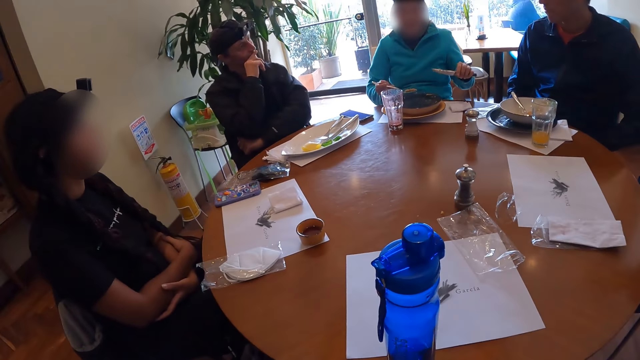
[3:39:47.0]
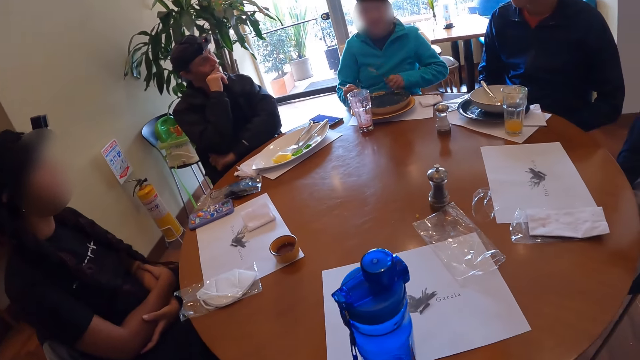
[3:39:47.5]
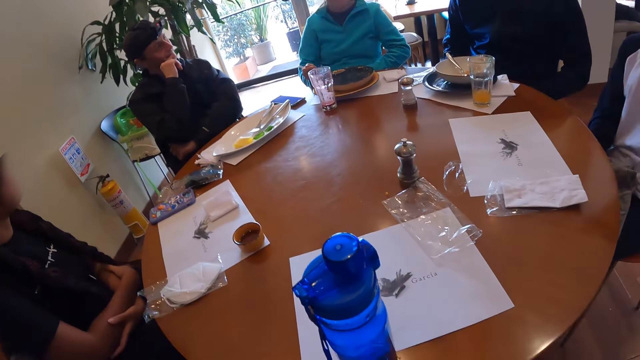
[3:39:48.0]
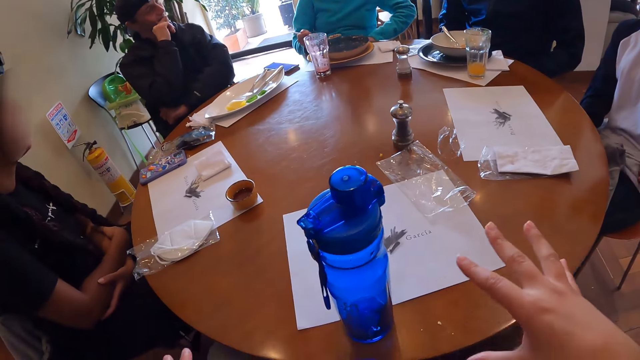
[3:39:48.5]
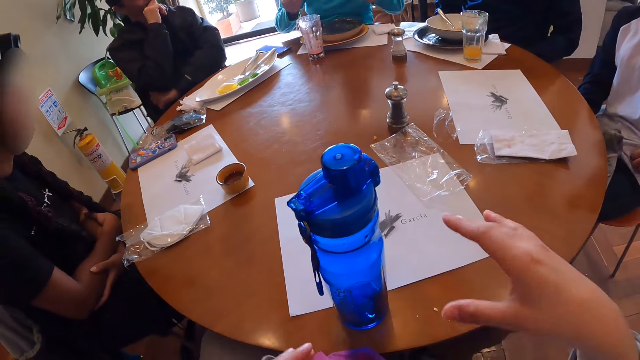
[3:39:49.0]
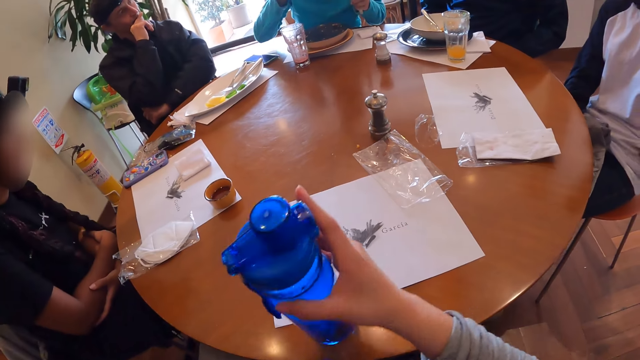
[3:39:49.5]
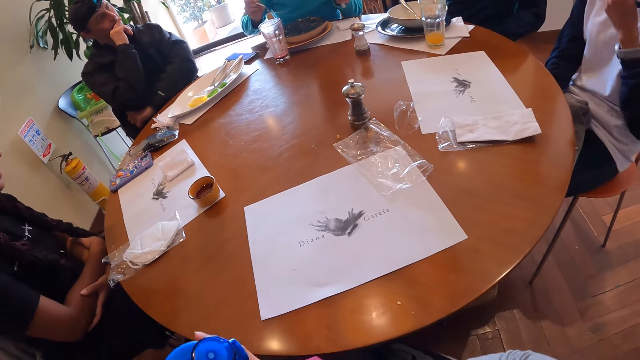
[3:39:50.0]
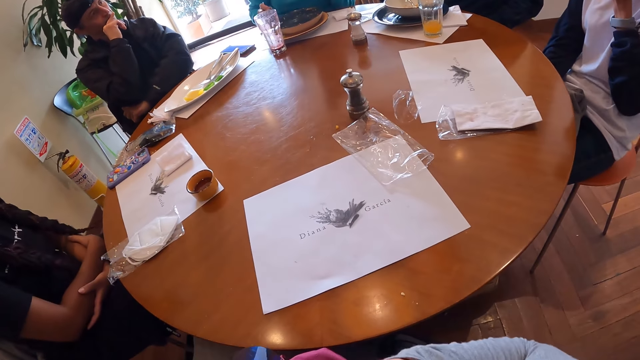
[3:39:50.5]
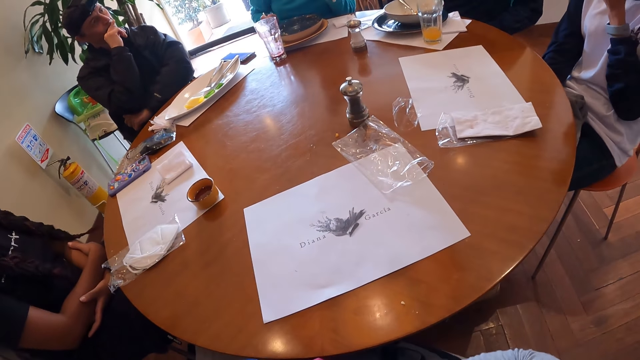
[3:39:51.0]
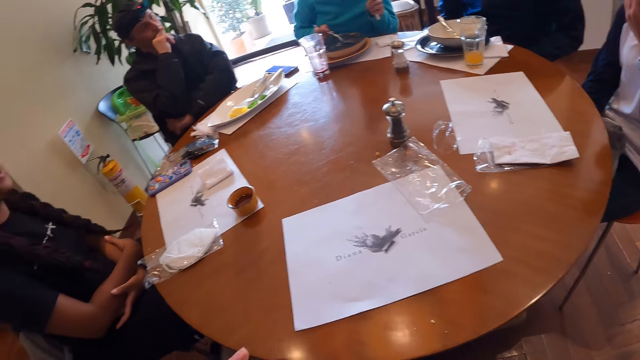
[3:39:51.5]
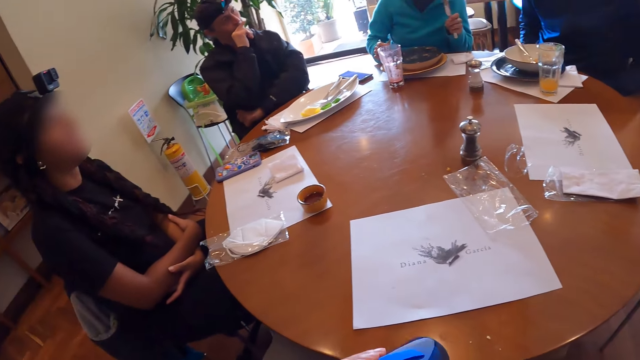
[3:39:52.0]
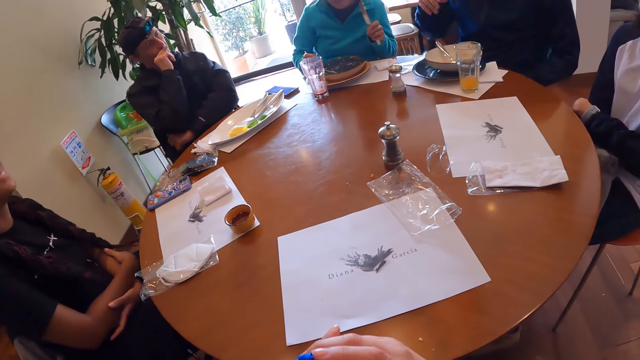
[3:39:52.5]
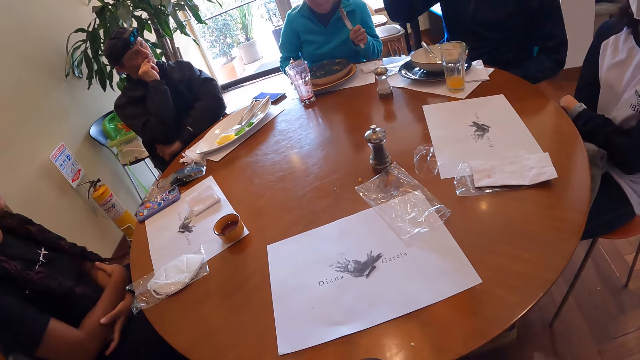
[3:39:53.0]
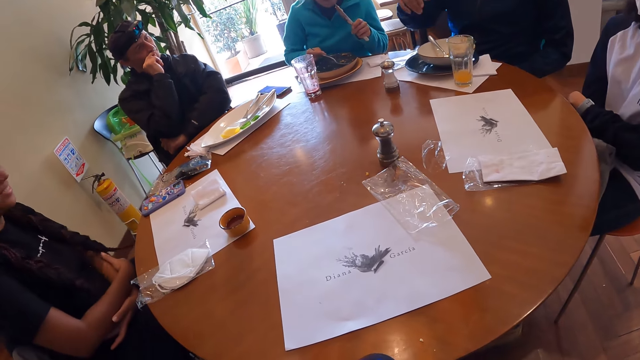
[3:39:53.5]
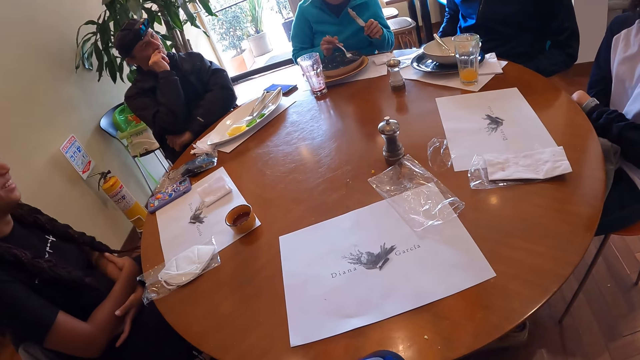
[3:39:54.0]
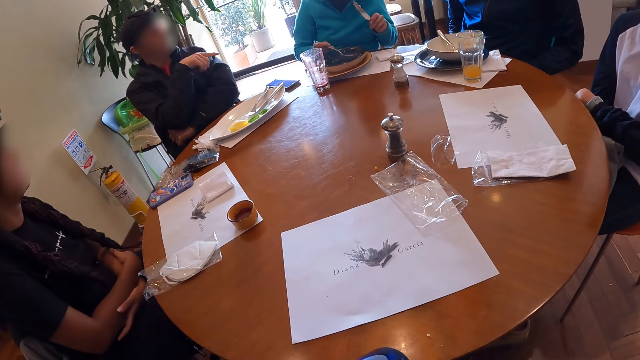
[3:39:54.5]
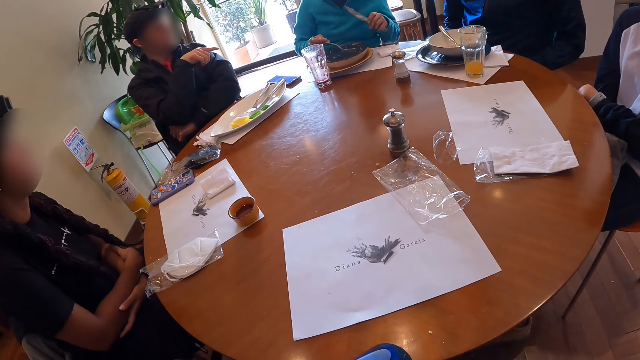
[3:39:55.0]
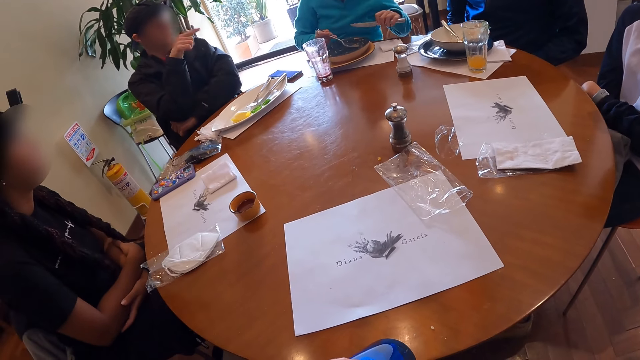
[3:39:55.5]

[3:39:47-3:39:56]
A woman gestures at the camera wearer. Another woman adjusts her shirt with her left hand. A third woman eats the rice with the fork in her right hand. The camera wearer picks the water bottle from the table with her right hand. The third woman picks some rice from the plate with the fork in her right hand.

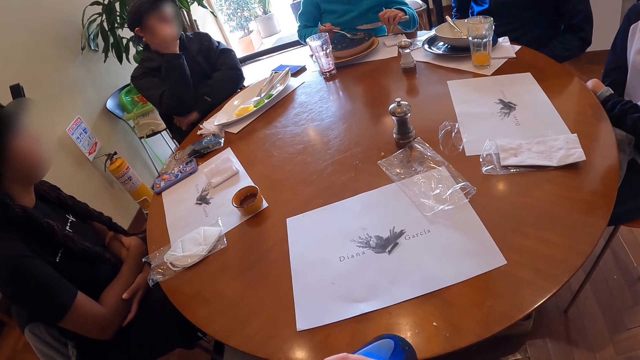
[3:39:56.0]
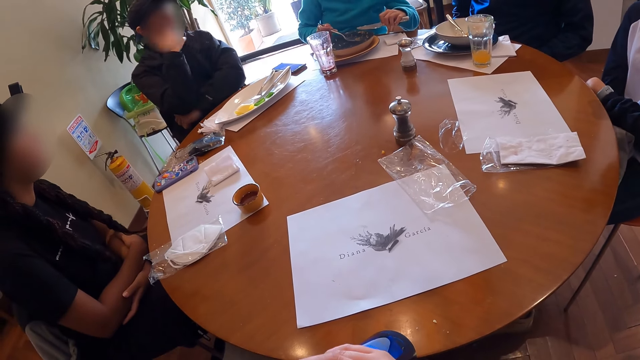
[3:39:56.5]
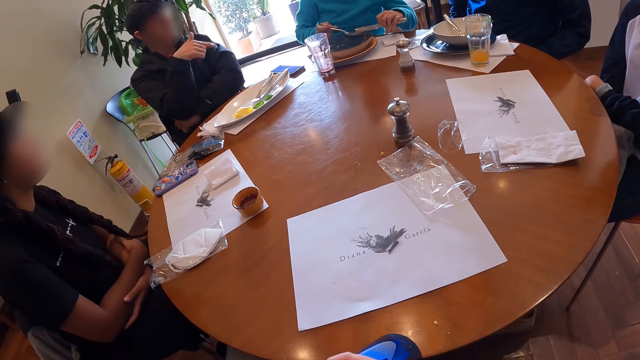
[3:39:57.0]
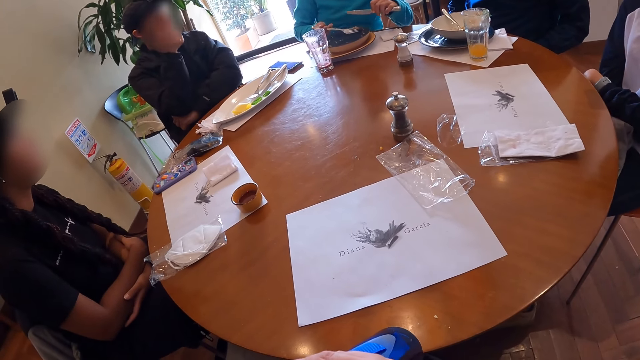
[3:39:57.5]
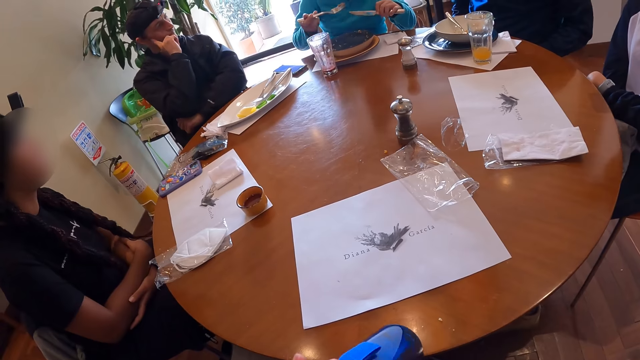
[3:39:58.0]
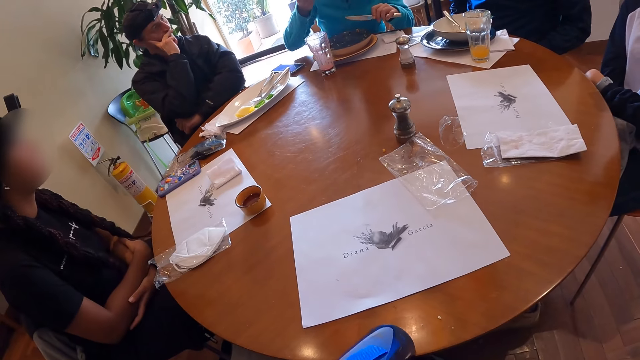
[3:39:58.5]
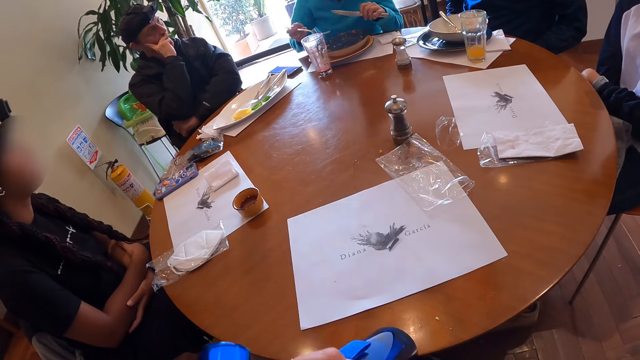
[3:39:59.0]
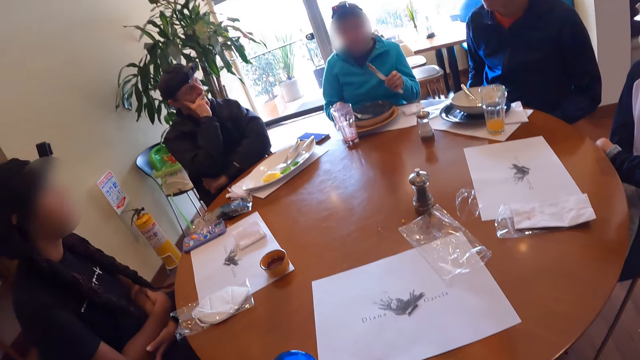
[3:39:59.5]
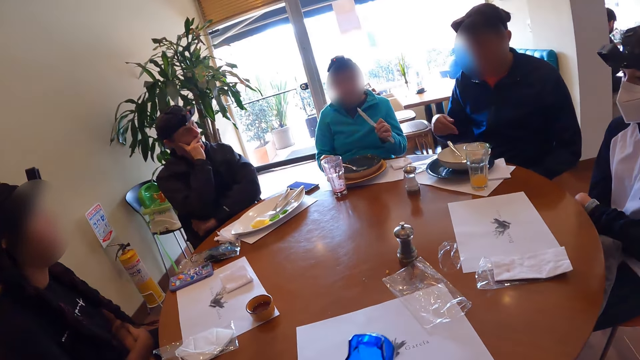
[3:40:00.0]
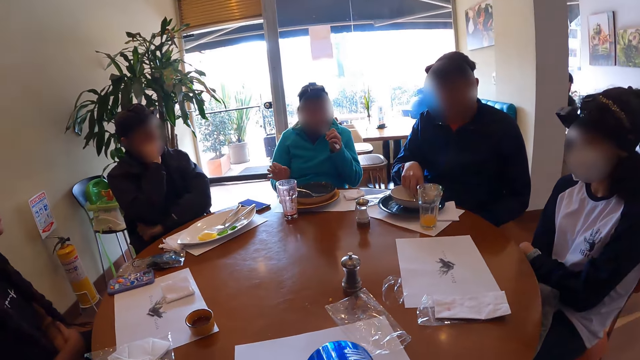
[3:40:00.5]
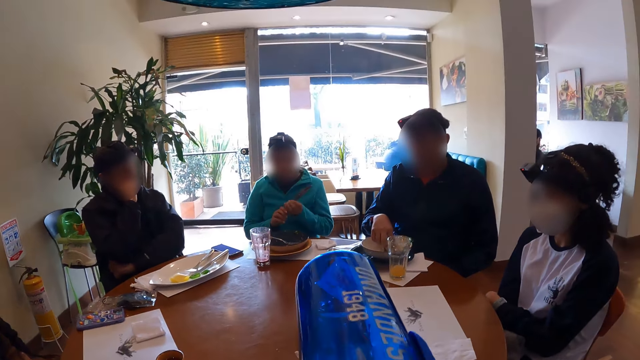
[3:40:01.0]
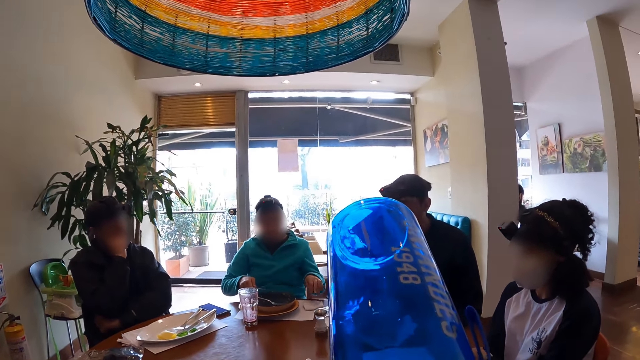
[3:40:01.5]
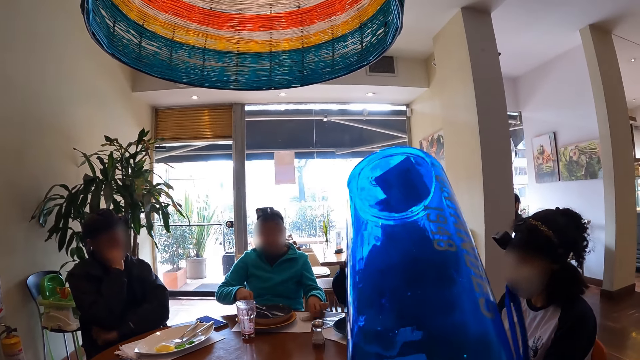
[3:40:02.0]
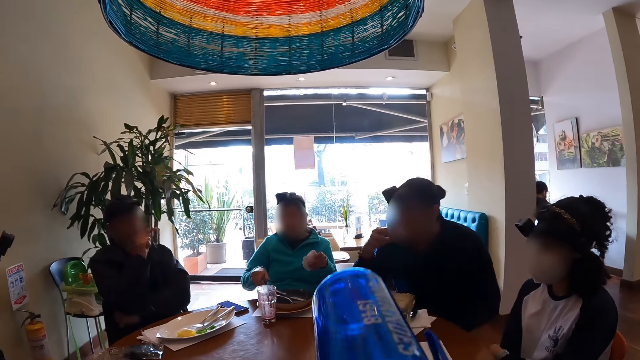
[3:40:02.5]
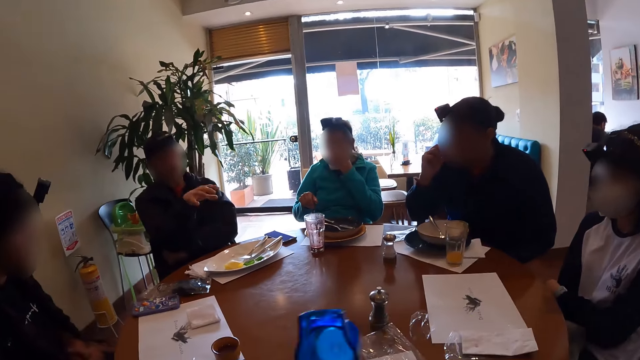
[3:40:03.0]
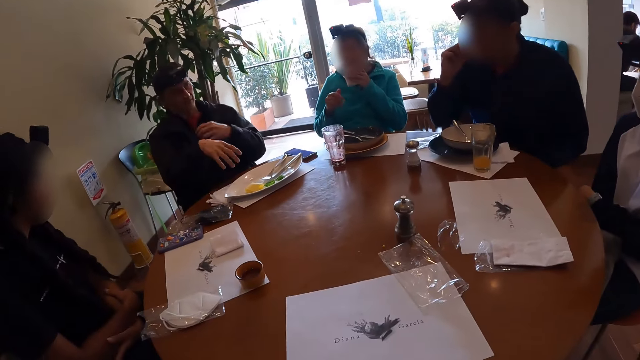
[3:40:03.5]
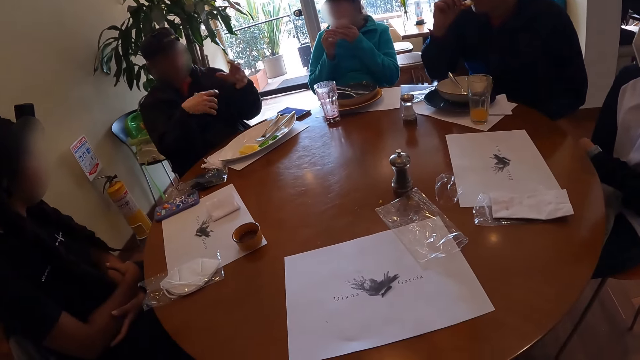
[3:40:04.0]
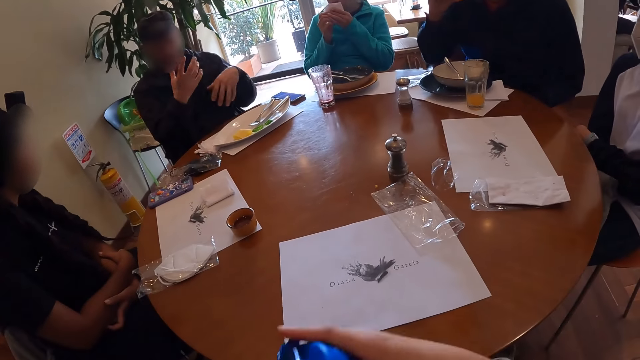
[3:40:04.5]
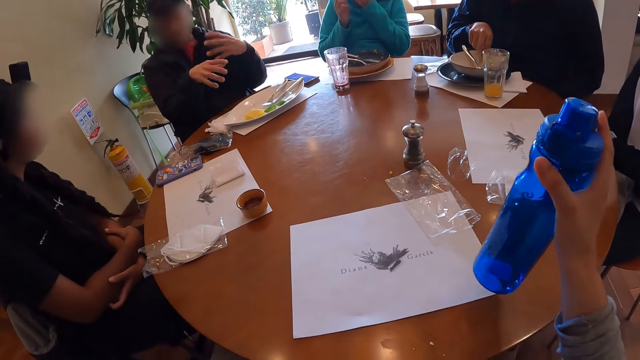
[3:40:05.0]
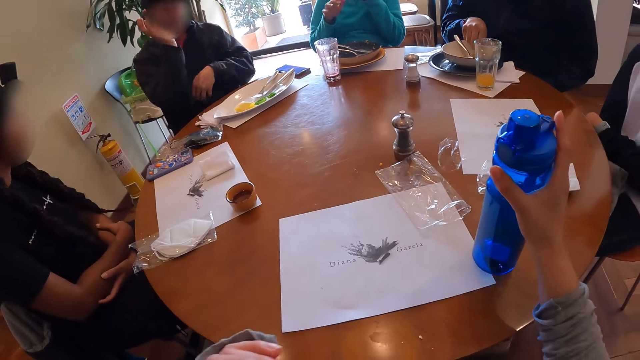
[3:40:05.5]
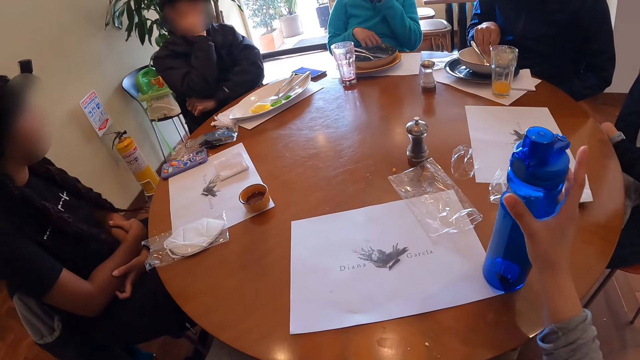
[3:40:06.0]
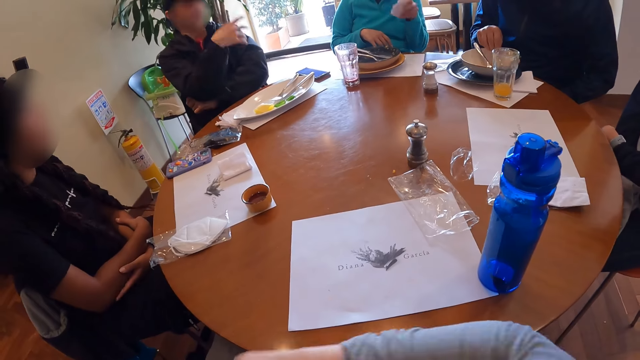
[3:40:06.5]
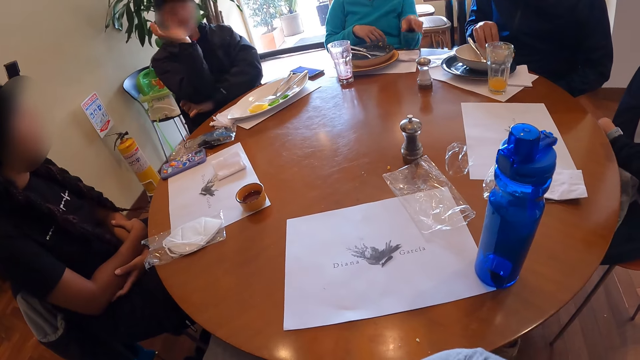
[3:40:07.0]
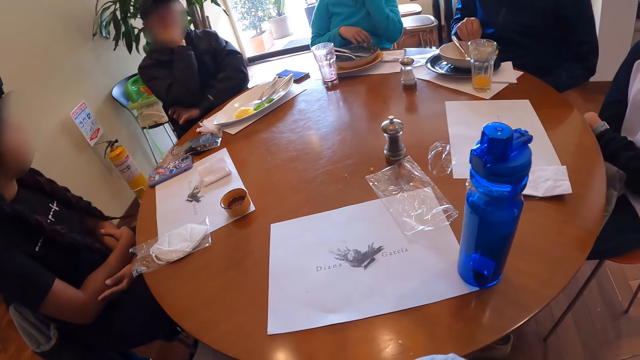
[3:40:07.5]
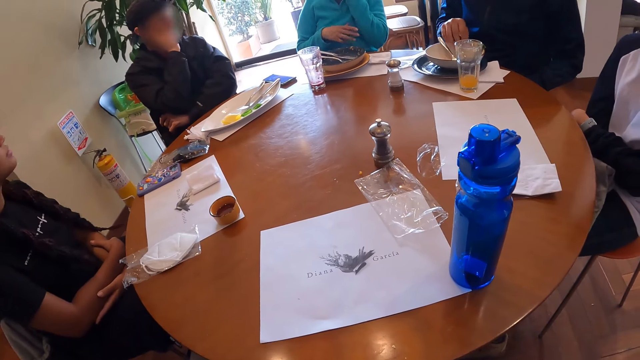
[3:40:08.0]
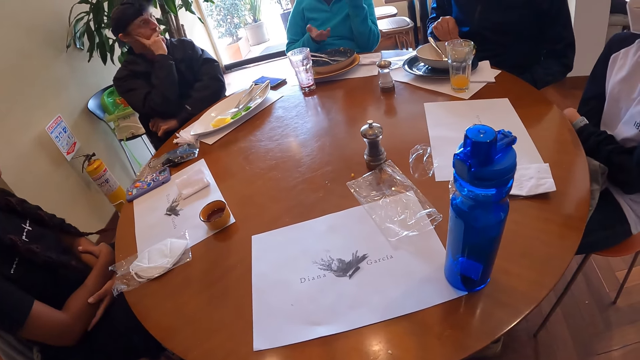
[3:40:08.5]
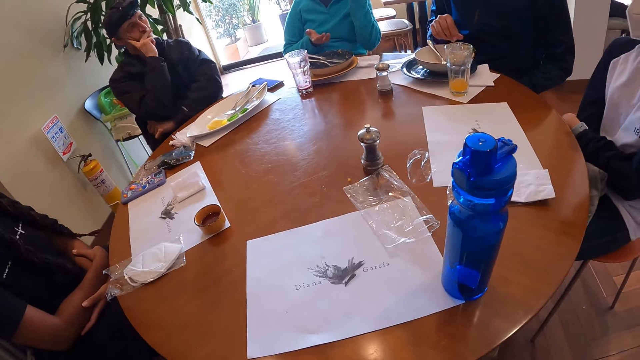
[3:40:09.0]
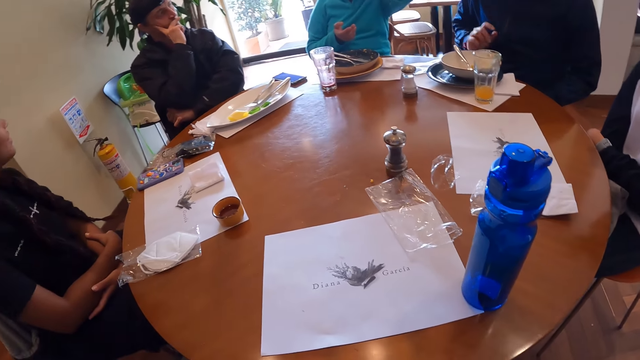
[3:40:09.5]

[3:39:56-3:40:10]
The woman eats the rice with the fork in her right hand. The camera wearer drinks water from the water bottle in her right hand. The woman passes the fork from her left hand to her right hand. She picks the paper towel from the table with her left hand. She cleans her mouth with the paper towel in her left hand. The camera wearer drops the water bottle on the table with her right hand. She picks the water bottle on the table. The woman drops the paper towel on the table with her left hand.
